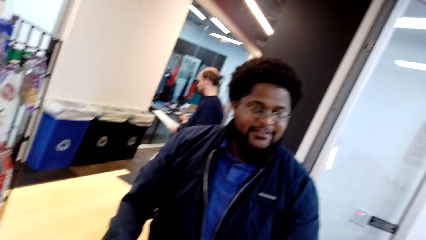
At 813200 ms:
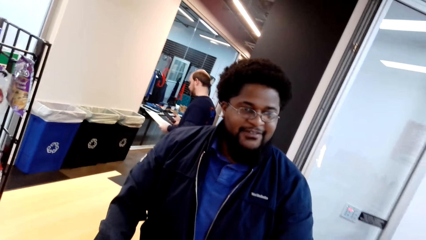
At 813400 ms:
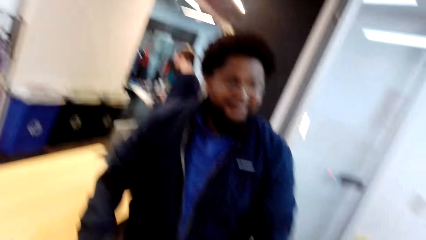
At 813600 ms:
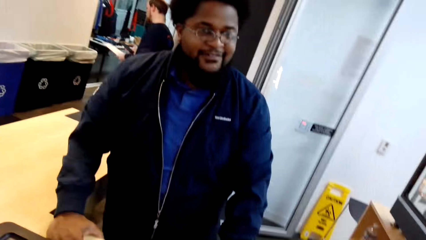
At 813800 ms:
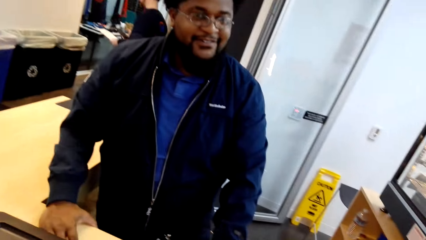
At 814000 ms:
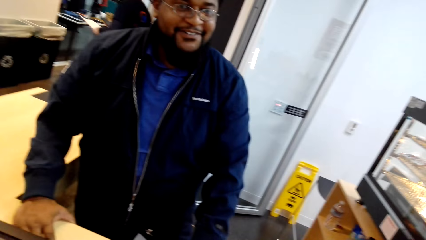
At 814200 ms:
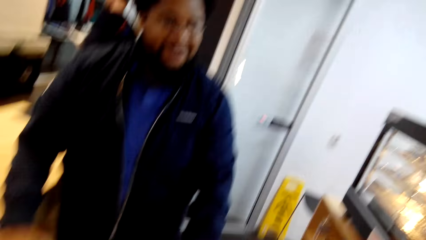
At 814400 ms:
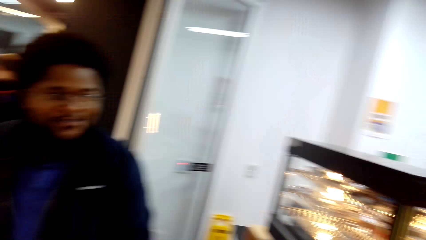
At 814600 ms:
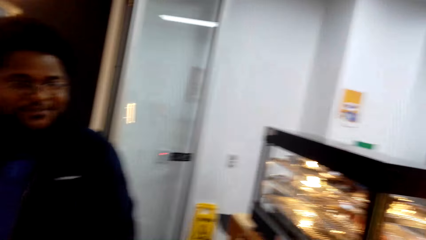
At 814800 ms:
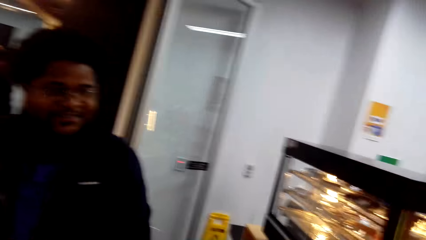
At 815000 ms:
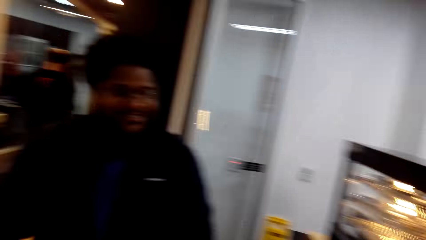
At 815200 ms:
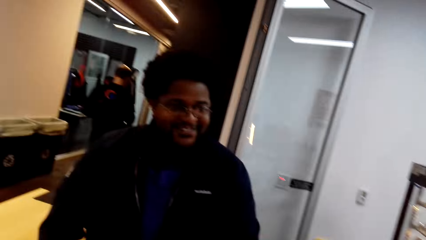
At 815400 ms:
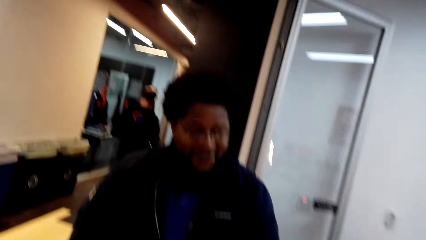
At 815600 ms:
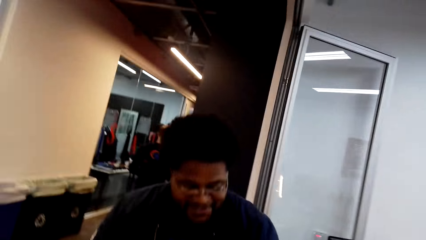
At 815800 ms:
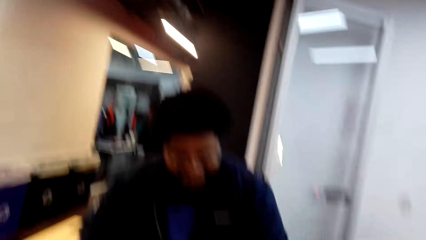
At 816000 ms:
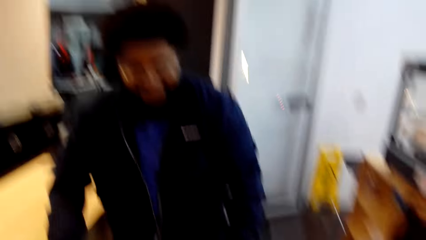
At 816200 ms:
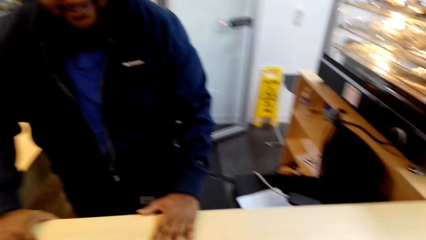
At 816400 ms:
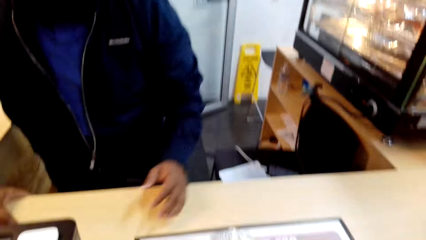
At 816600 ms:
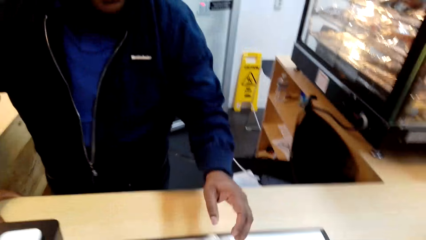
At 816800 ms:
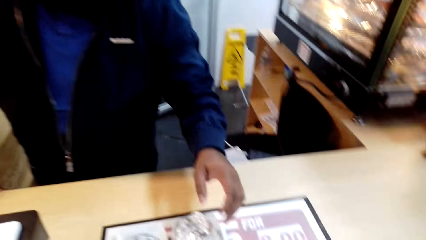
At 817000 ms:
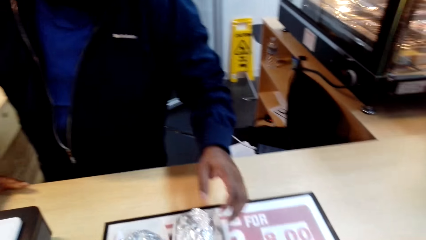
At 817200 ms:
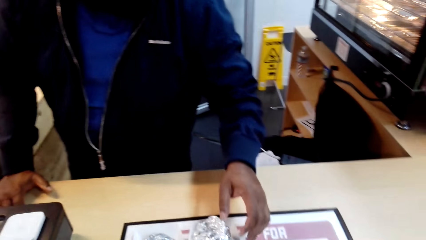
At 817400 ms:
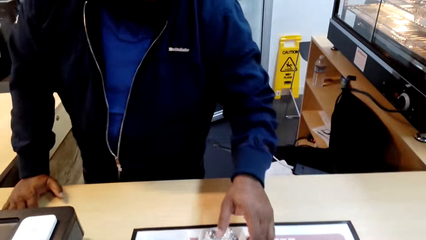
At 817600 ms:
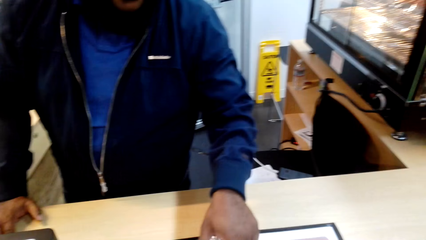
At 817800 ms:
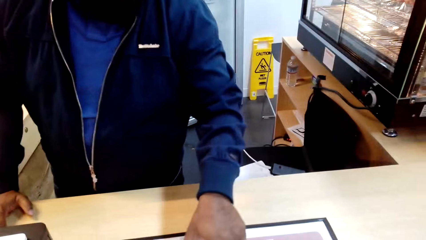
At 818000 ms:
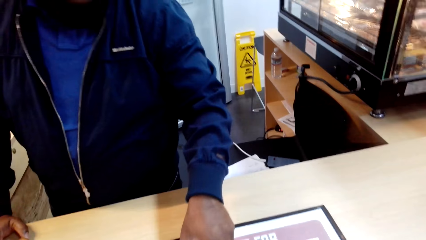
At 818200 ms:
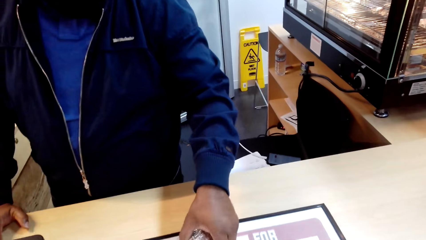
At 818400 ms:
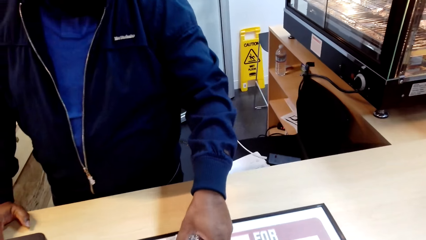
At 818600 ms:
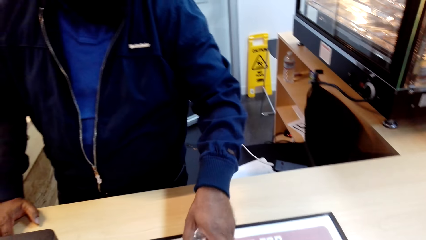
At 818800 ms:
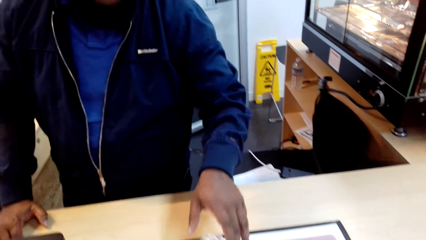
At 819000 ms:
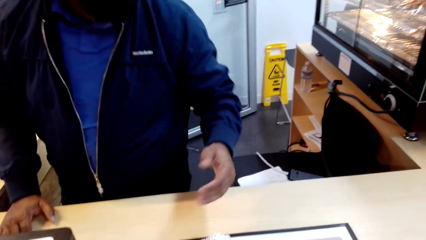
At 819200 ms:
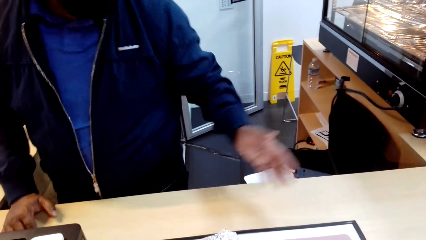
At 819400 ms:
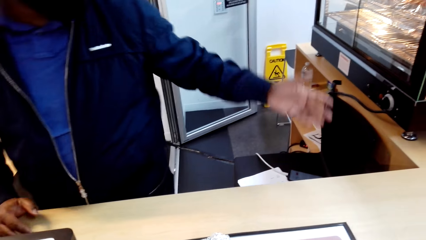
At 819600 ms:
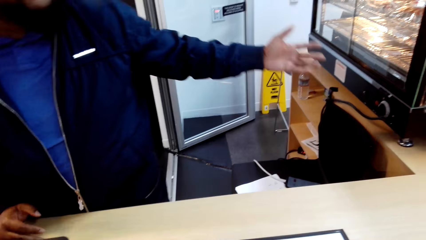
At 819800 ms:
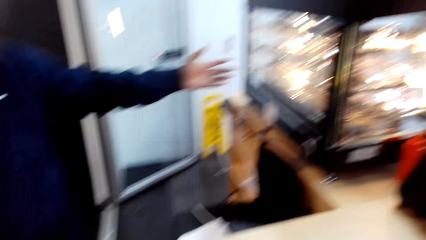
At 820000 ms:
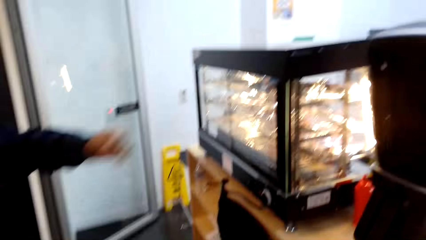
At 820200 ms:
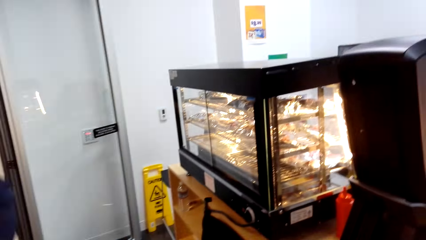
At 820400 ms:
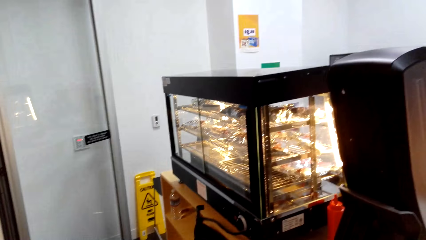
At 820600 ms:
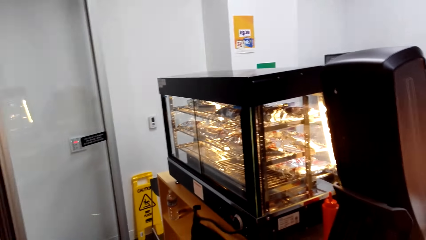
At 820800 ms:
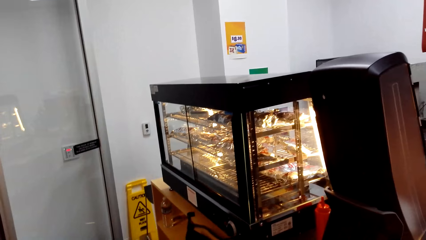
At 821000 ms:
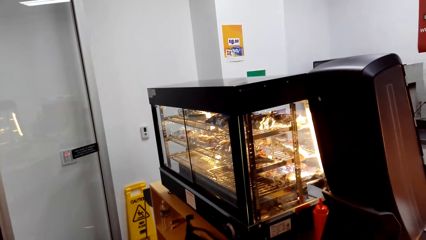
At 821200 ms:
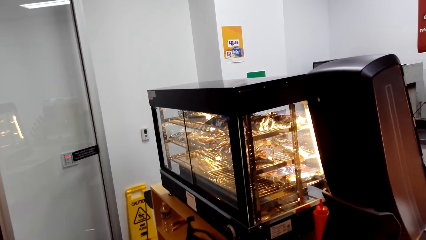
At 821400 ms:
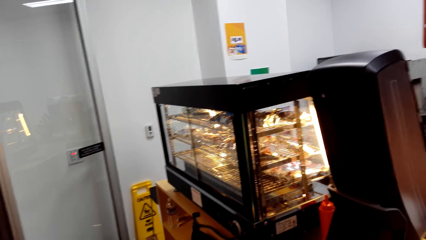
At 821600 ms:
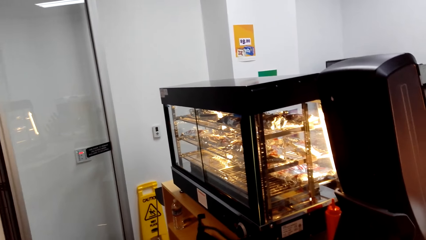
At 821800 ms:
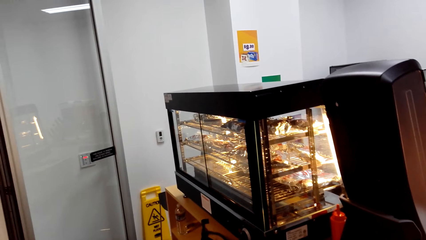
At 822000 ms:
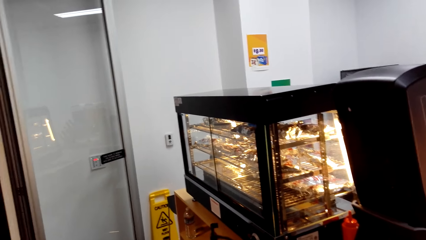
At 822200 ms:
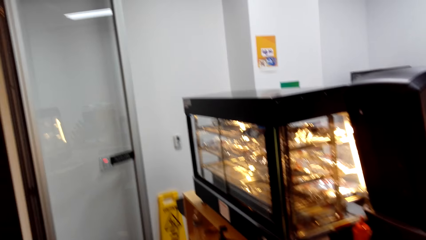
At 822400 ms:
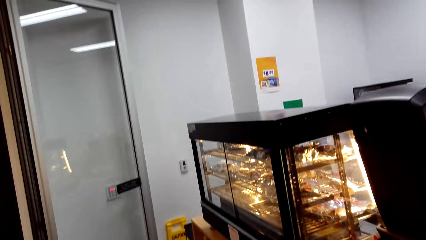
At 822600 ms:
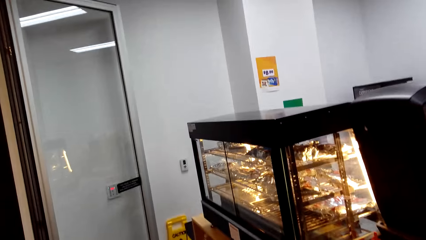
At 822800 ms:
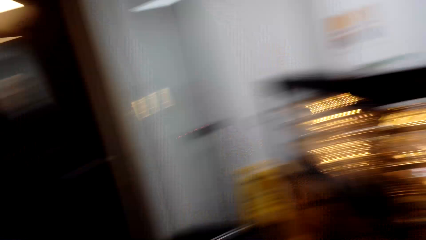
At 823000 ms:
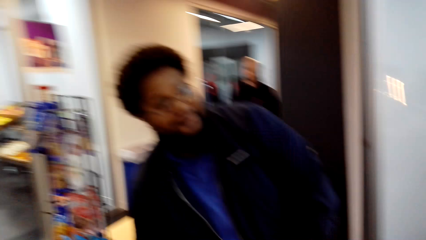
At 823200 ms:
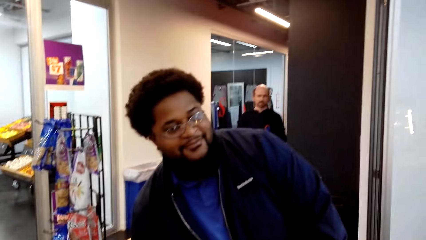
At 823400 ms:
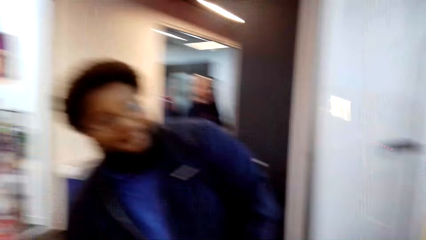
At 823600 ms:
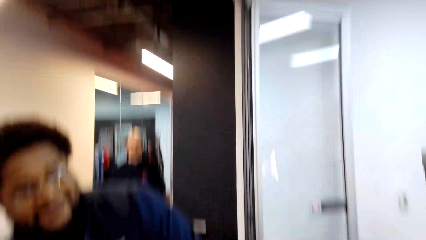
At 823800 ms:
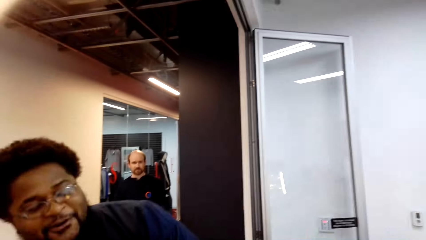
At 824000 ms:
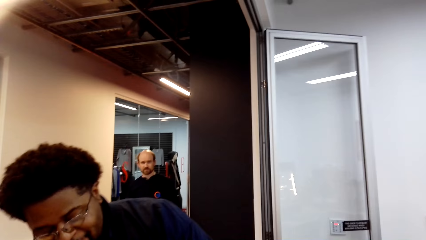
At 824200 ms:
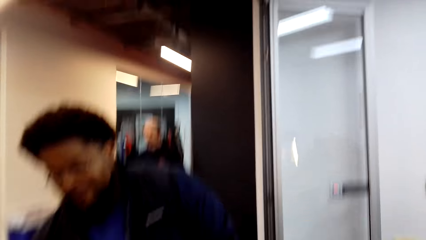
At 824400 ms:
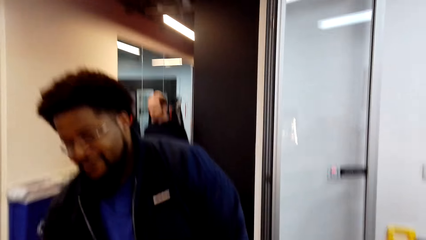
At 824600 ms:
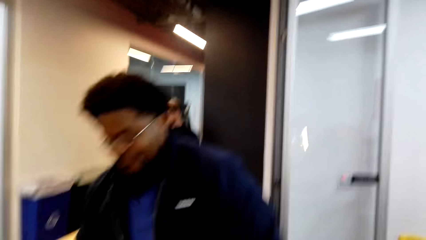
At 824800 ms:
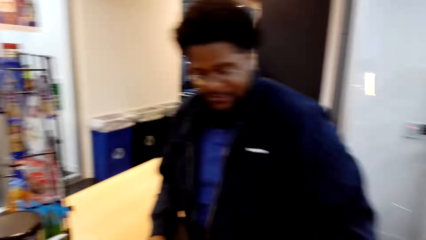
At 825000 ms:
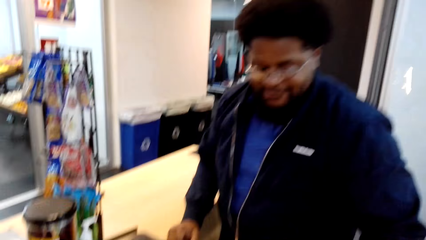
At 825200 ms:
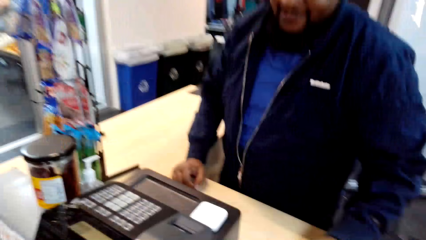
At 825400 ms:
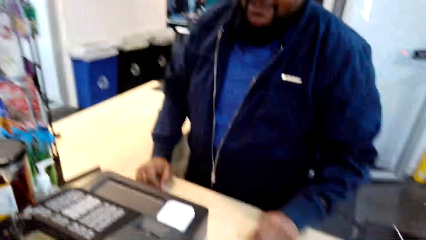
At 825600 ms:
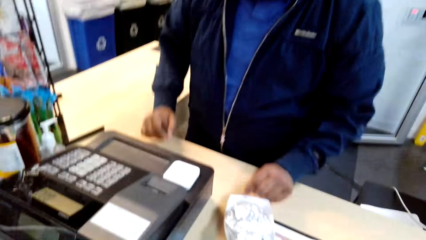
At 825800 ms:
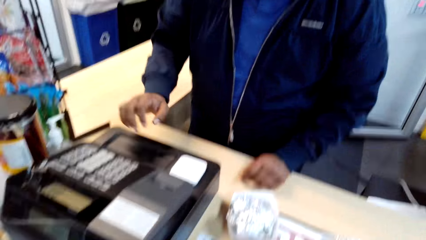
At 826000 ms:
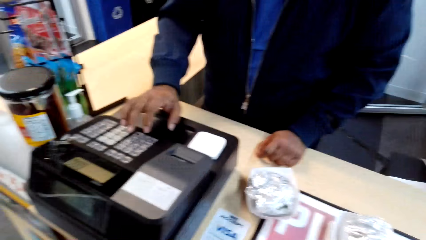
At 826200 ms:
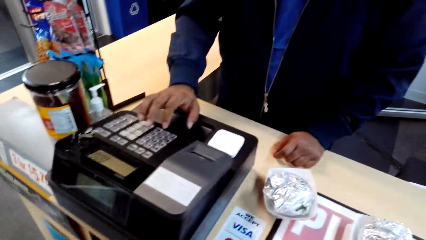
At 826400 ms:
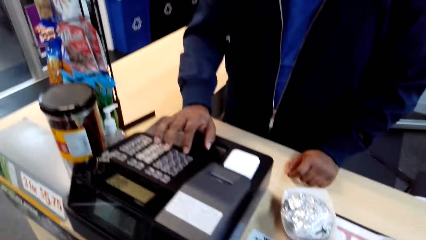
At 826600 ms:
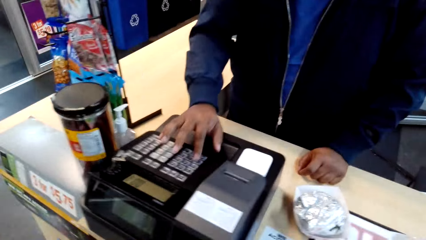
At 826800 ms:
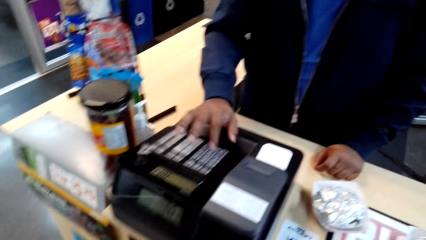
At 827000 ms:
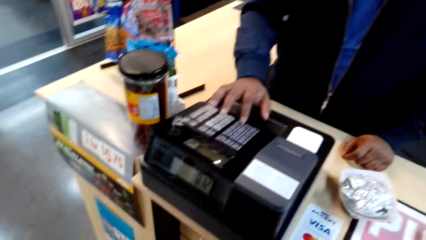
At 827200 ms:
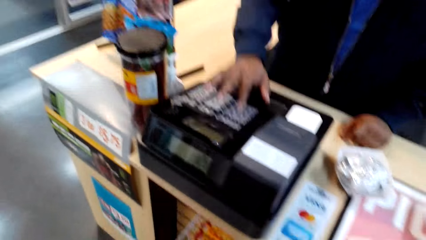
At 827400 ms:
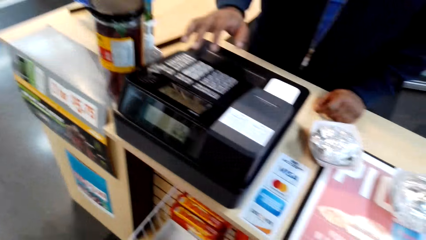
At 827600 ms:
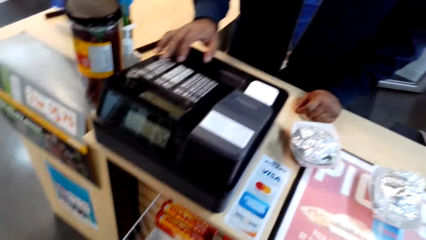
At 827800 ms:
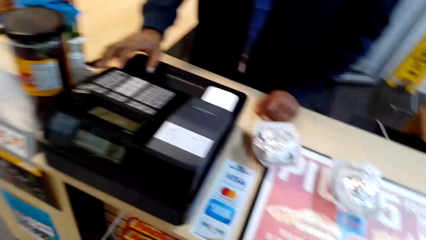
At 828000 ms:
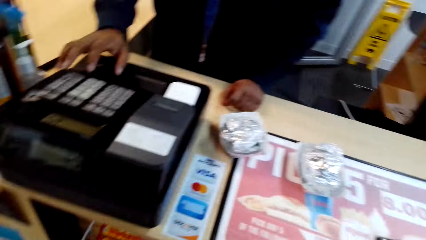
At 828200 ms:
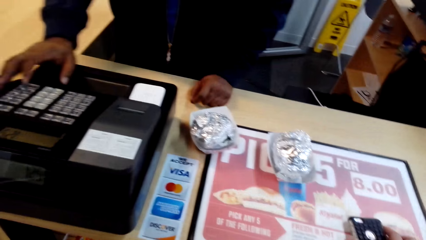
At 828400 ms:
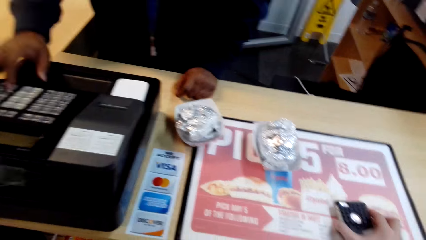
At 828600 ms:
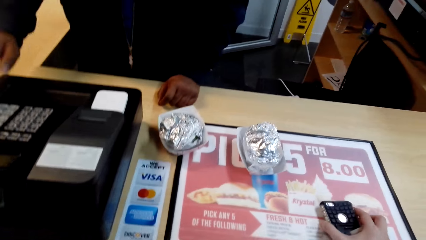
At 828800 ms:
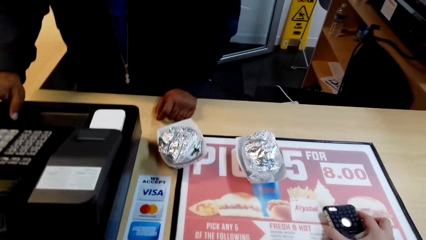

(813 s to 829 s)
The camera wearer hands something to a person. The person picks something from the counter table. The person touches something. The person points out his hand. The person raises his hand. The person operates the cash register machine. The person presses the billing machine.
